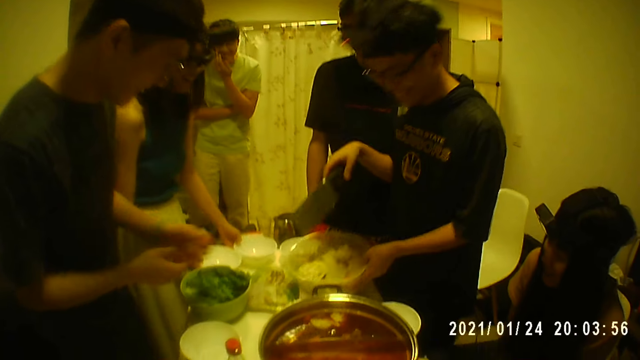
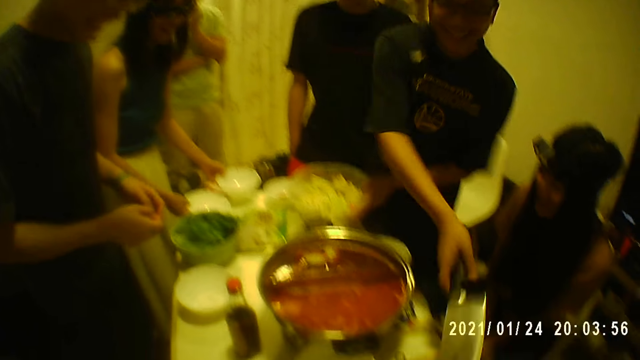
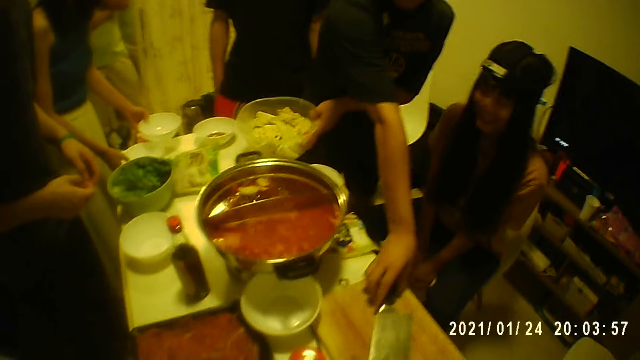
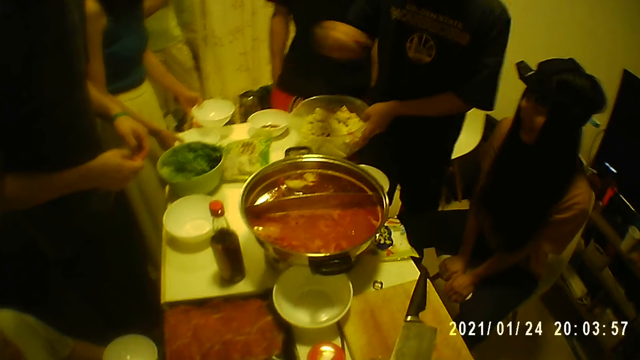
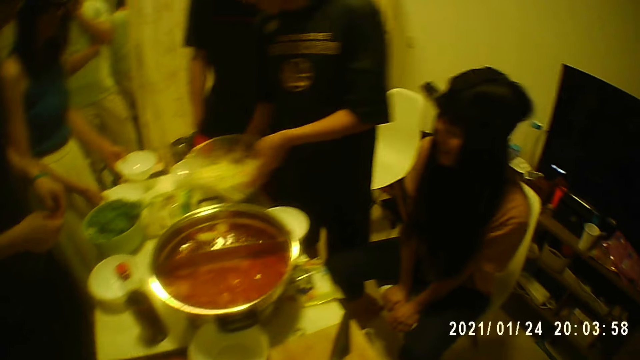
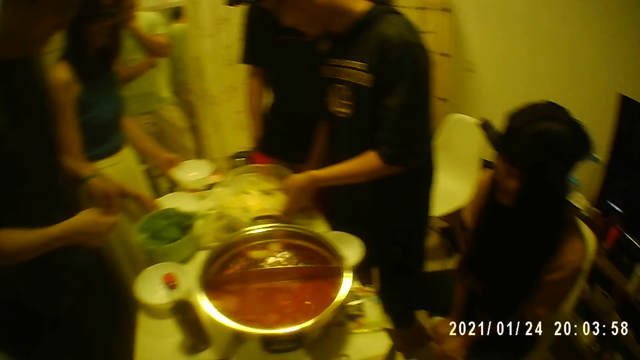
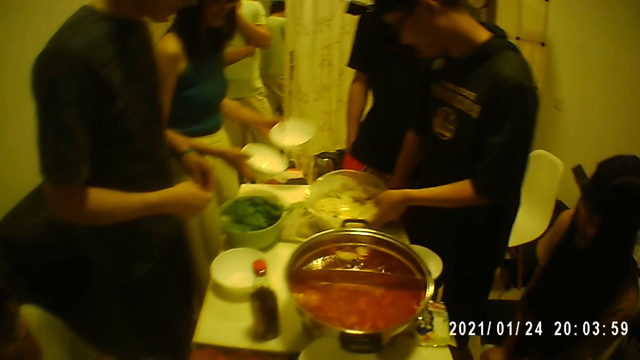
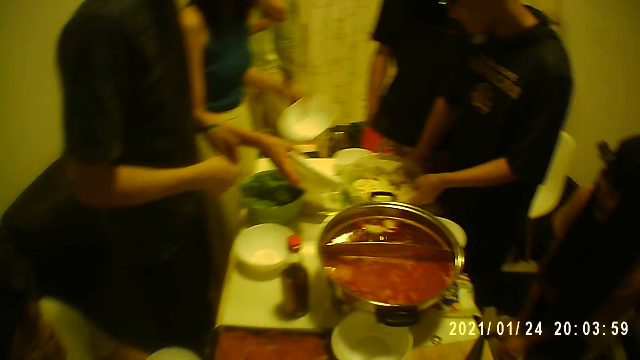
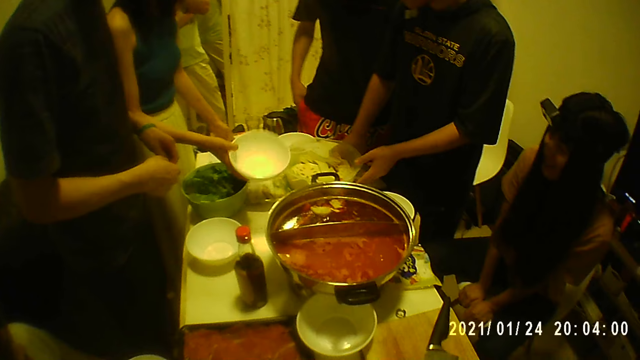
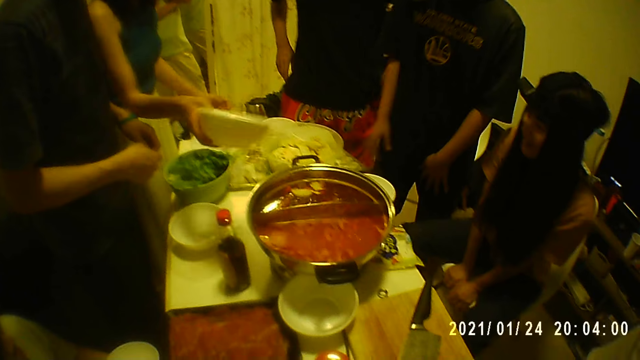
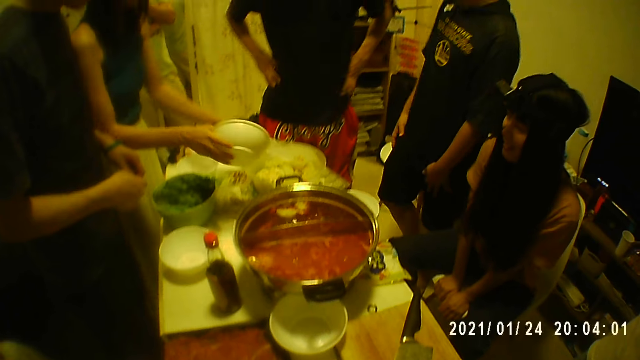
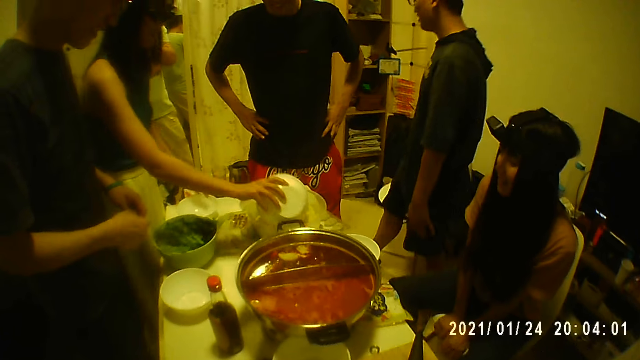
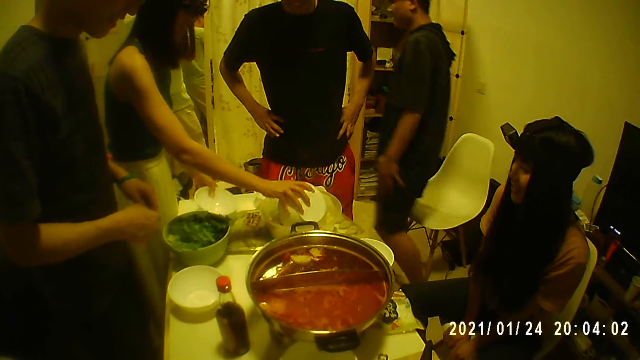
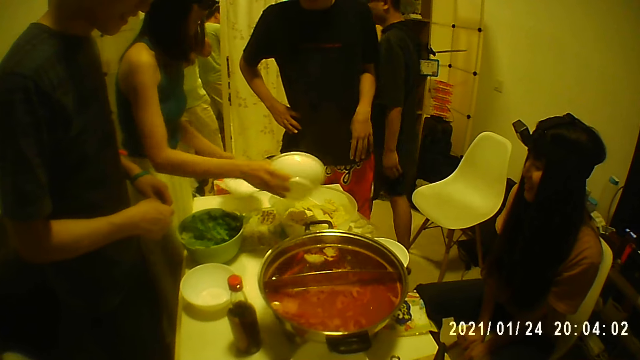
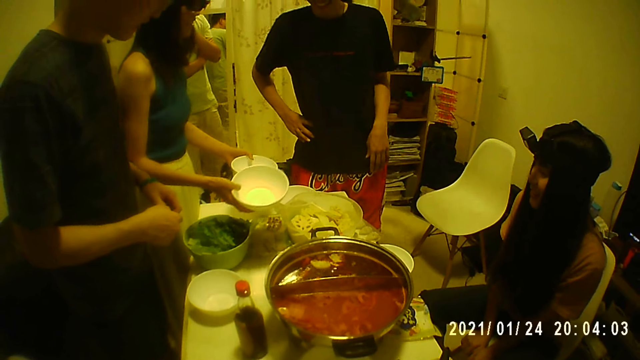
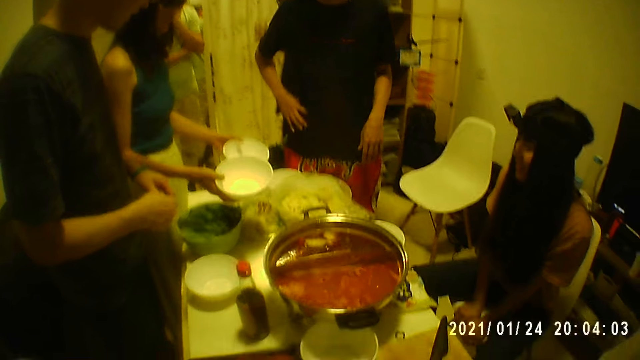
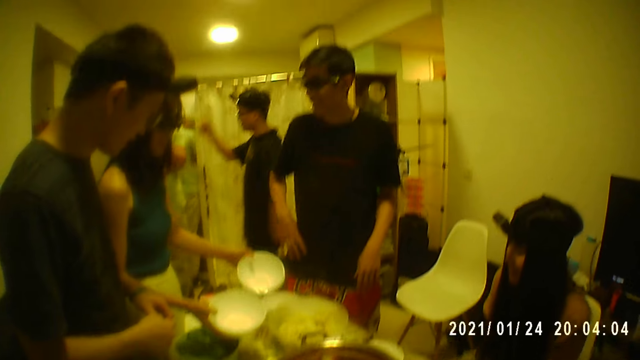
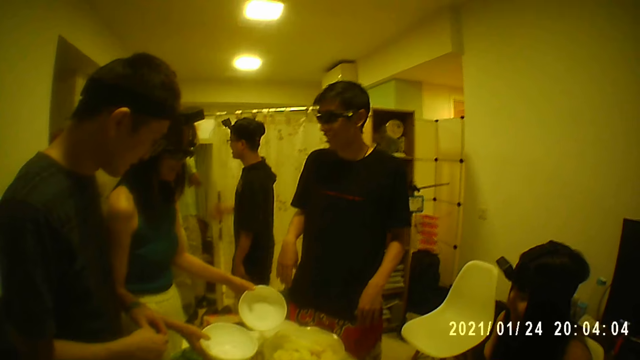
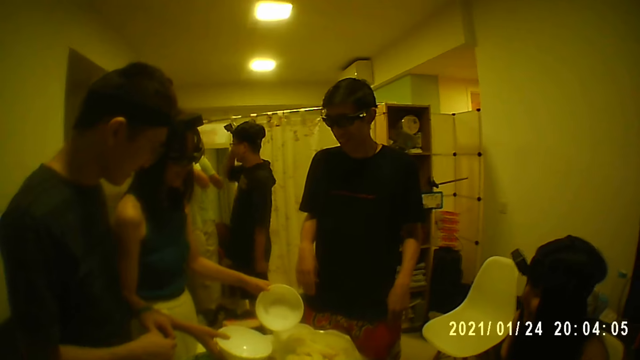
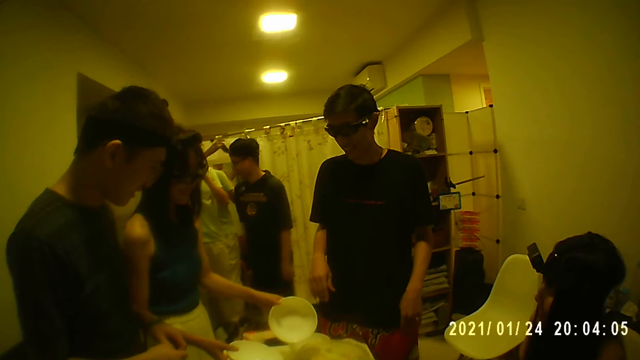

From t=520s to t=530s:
The woman picks up the bowls from the table with both hands. The man places the knife on the chopping board with his right hand. The woman places the bowl on the table with her right hand. The man places the bowl of pieces of fruits on the table with his left hand. The woman picks up the bowl from the table with her right hand and places the bowl on the table with her left hand. The woman sways a bowl in hand. The woman puts the bowl in the bowl of fruits on the table with her right hand. The woman picks up the bowl from the table with her left hand and removes the bowl from the bowl on the table with her right hand. The man interacts with another man. The camera wearer looks around. The other man holds a camera on the first man's head with his right hand.

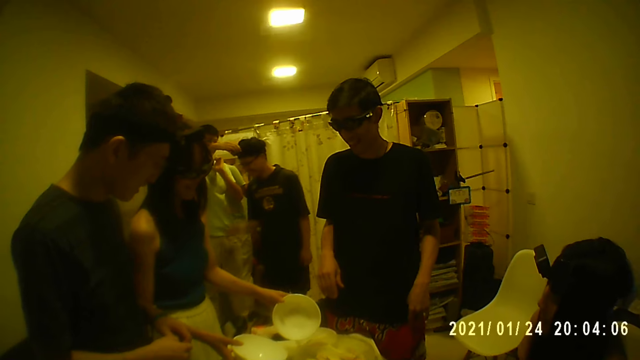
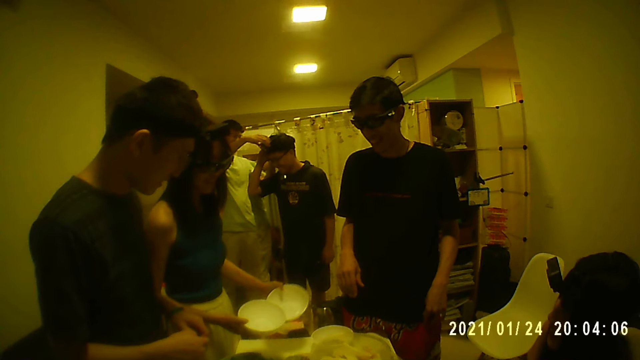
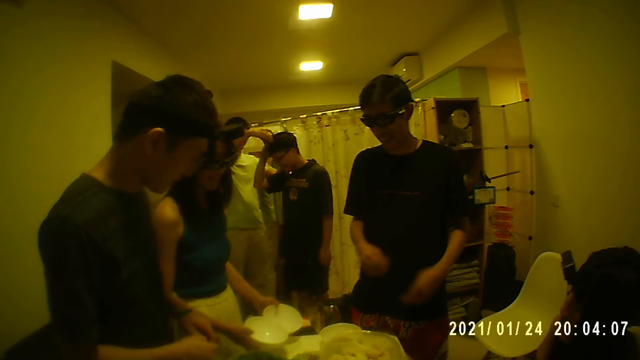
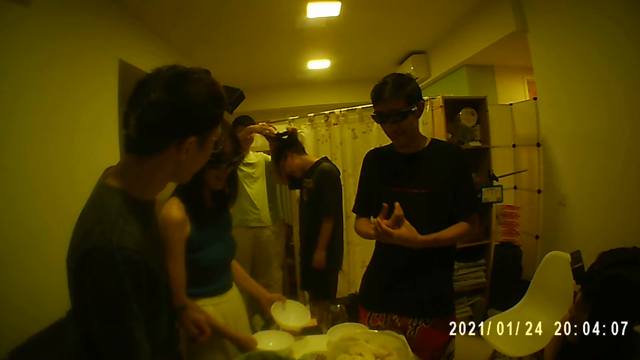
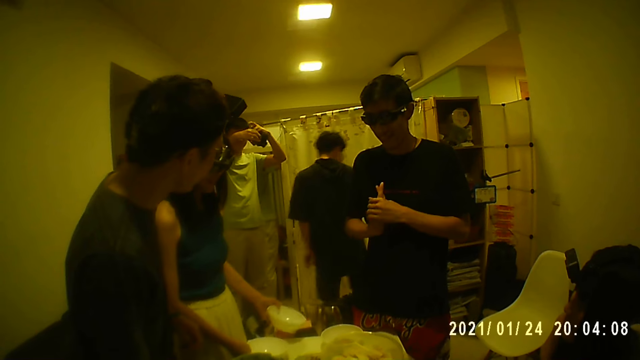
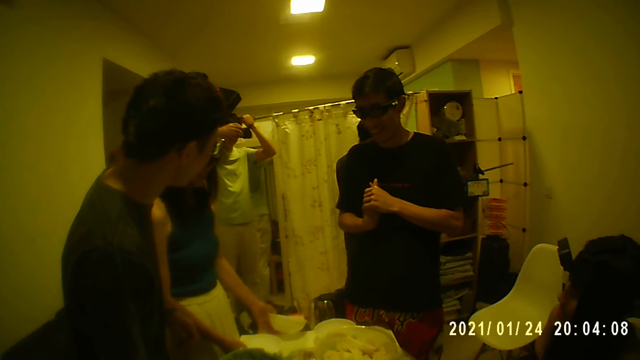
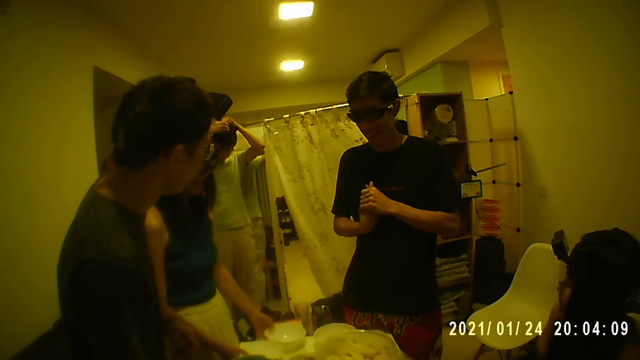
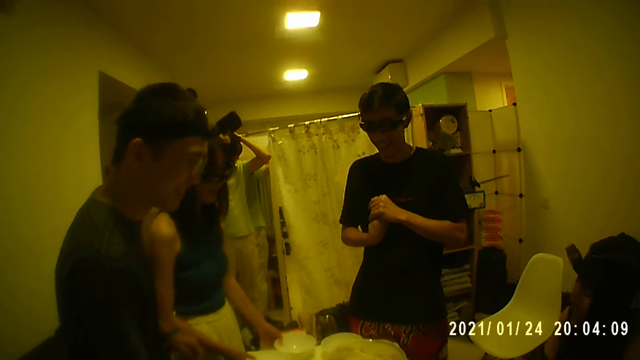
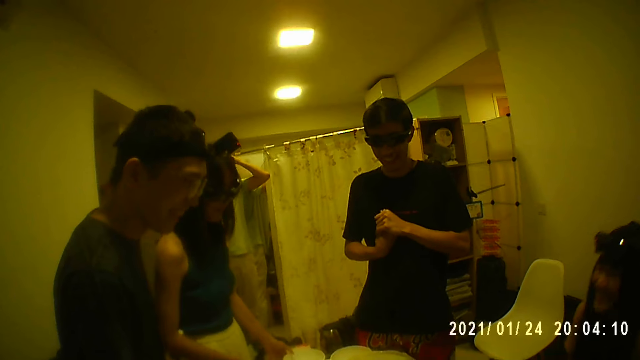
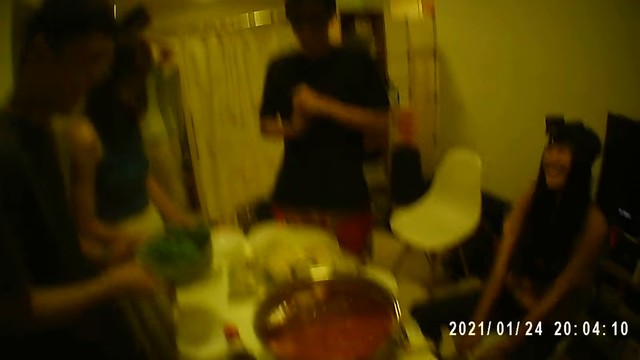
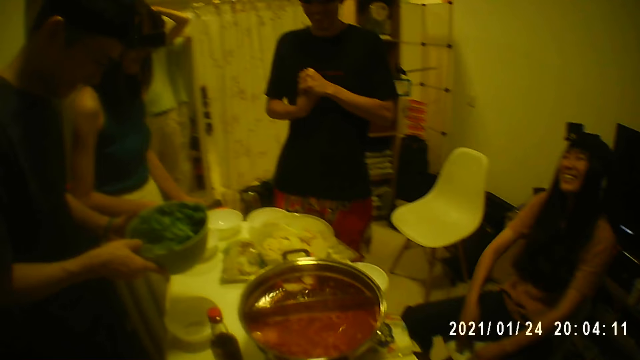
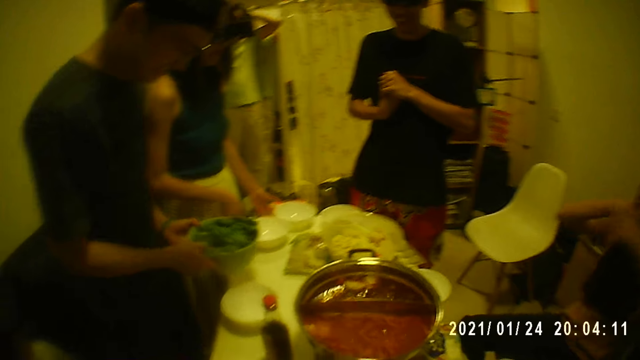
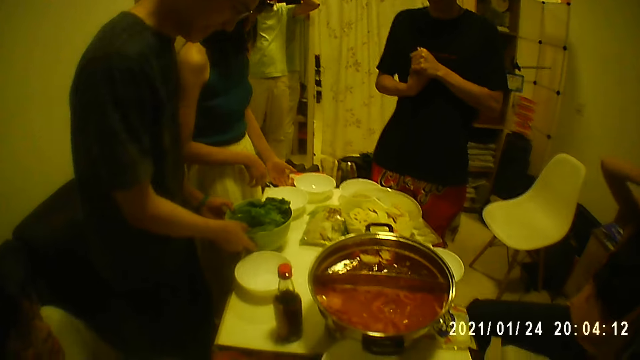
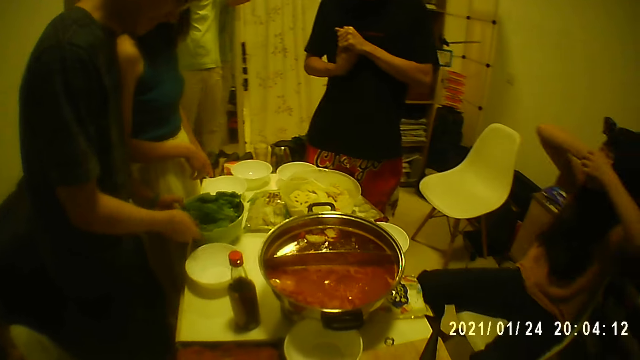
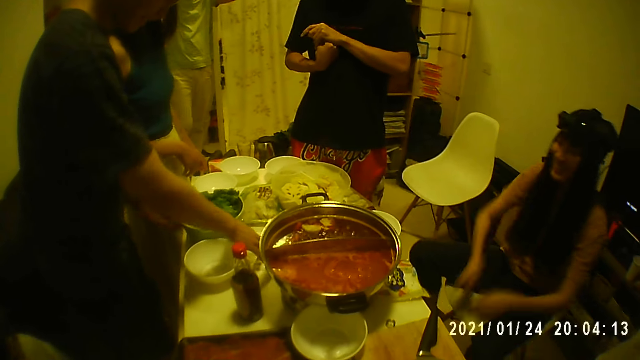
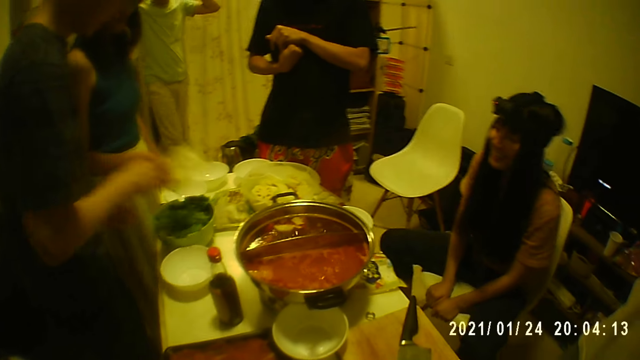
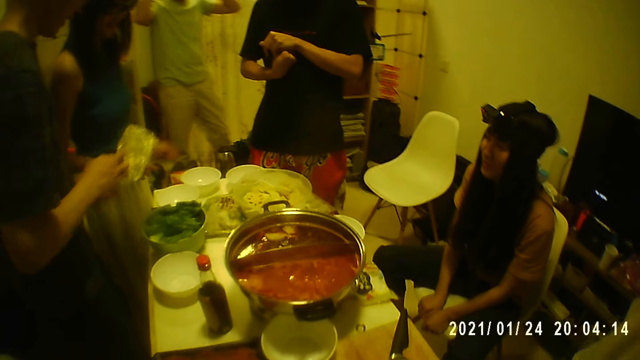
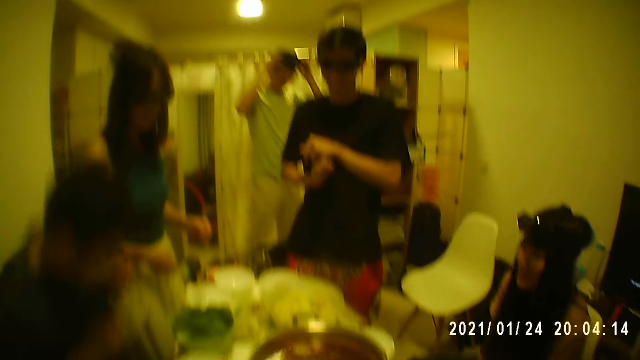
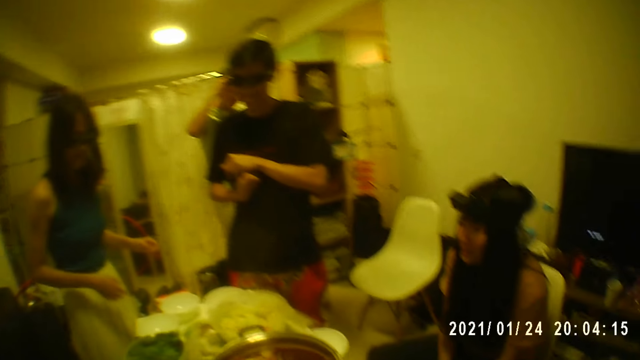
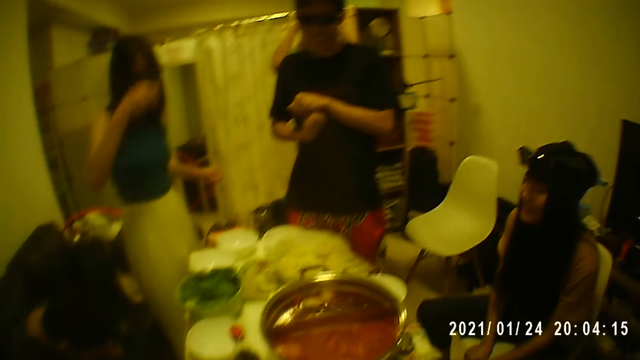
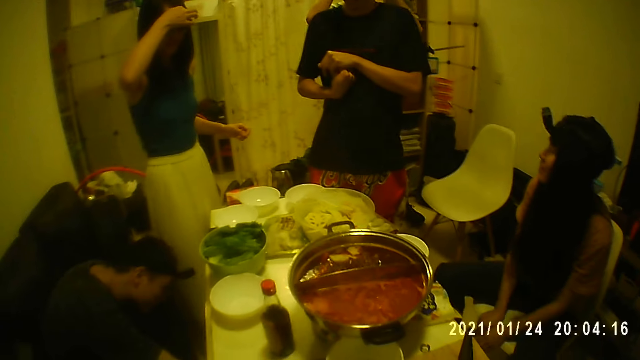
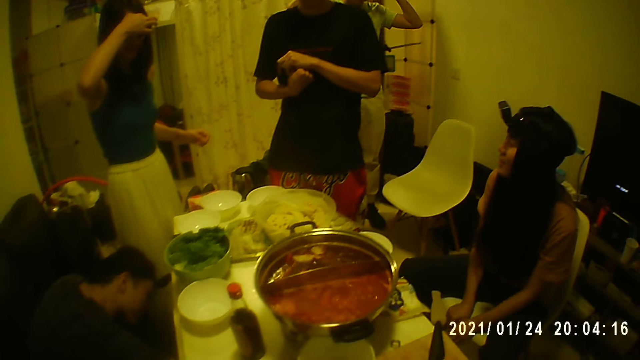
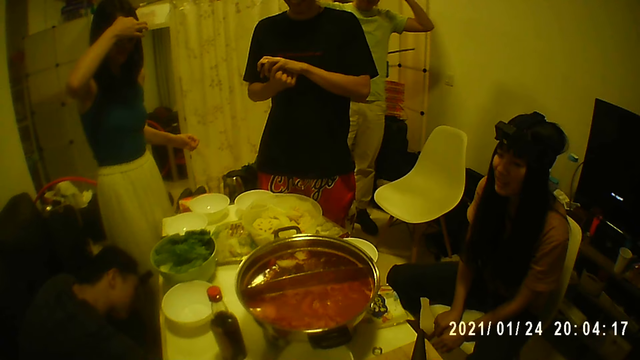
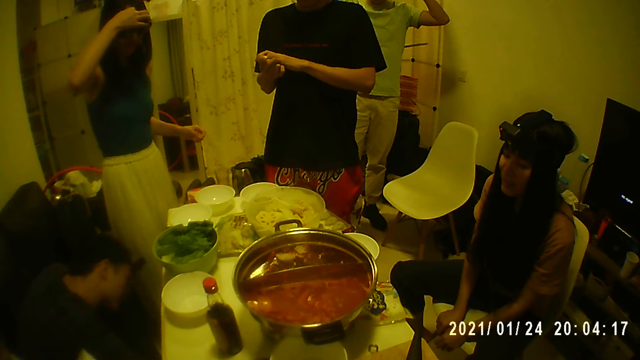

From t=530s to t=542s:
The man holds the camera on his head with his right hand. Another man holds the camera on the first man's head with both hands. The other man removes the camera from the first man's head with both hands. The woman places the bowls on the table with both hands. The other man wears the camera on his head with both hands. The first man holds the curtain with his left hand. The first man walks out of the room. A third man holds a bowl of vegetable with both hands and places the bowl of vegetable on the table with both hands. Another woman touches her face with both hands. The third man holds the bowl of vegetable on the table with his left hand. The third man picks up the sachet from the table with his right hand. The second woman holds a chair with both hands. The third man places the sachet under the table with his right hand. The first woman touches her face with her right hand.
